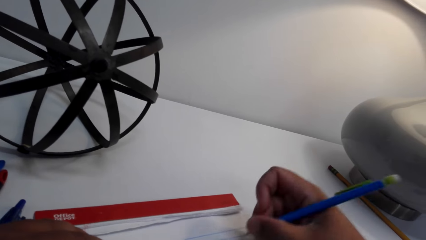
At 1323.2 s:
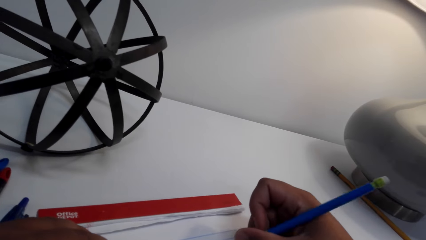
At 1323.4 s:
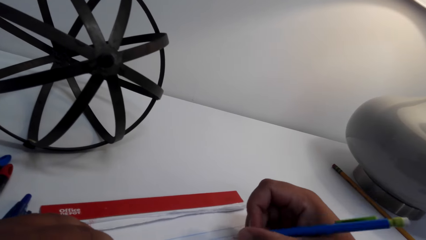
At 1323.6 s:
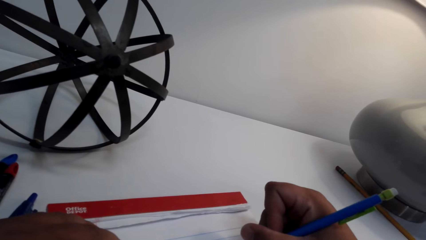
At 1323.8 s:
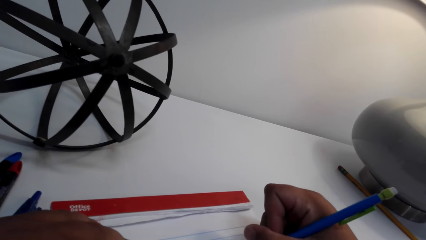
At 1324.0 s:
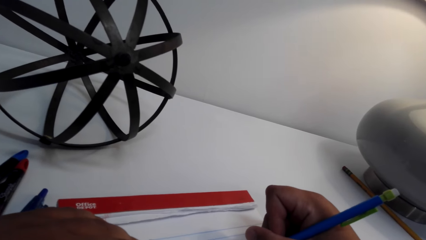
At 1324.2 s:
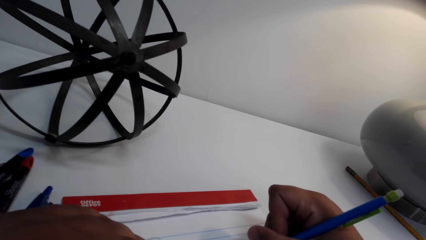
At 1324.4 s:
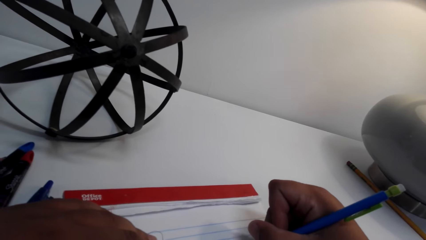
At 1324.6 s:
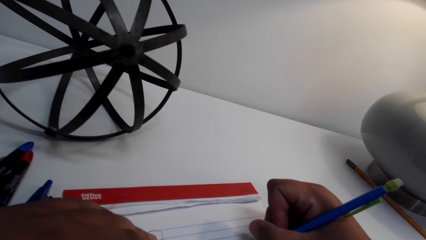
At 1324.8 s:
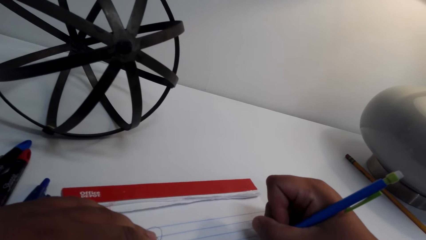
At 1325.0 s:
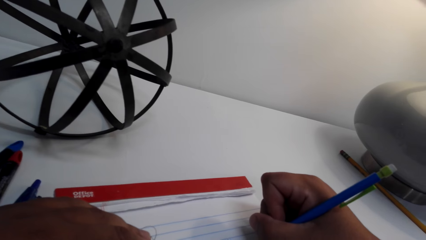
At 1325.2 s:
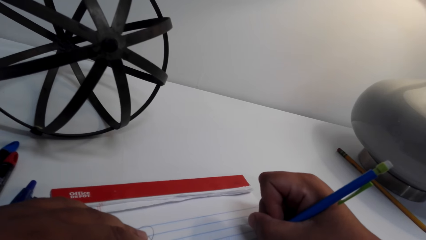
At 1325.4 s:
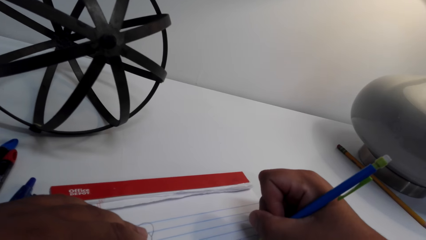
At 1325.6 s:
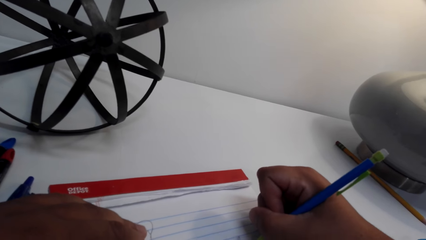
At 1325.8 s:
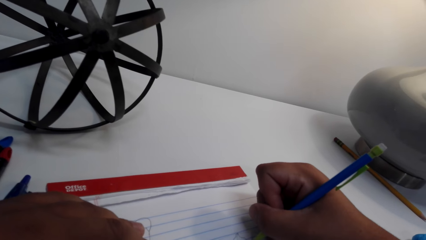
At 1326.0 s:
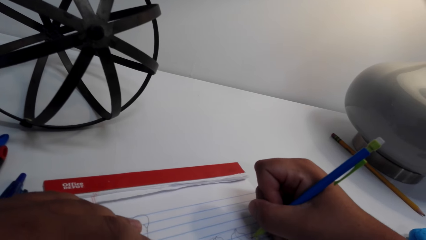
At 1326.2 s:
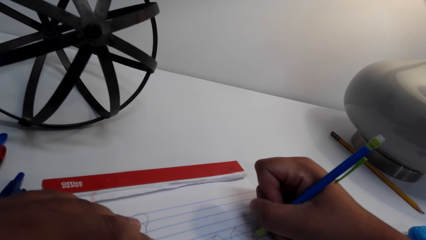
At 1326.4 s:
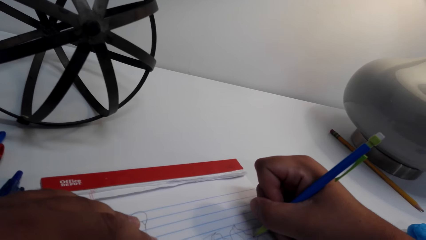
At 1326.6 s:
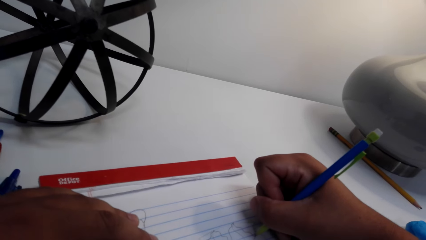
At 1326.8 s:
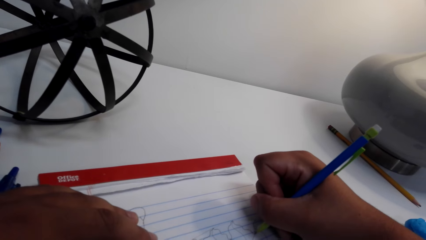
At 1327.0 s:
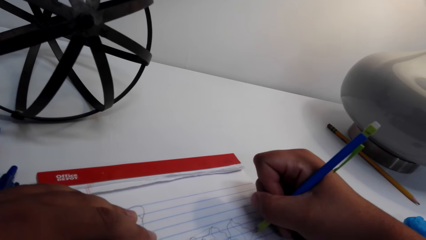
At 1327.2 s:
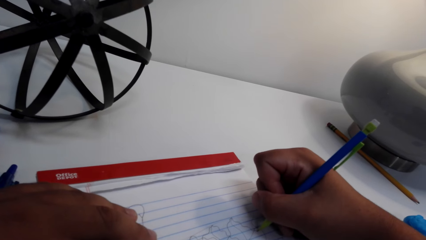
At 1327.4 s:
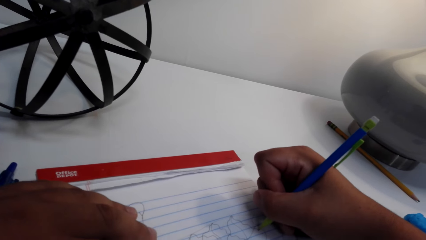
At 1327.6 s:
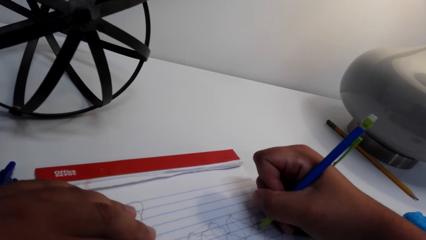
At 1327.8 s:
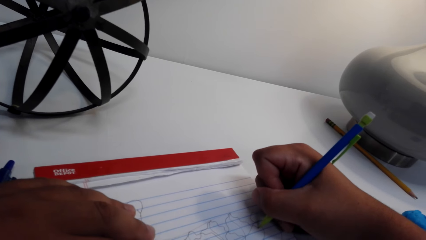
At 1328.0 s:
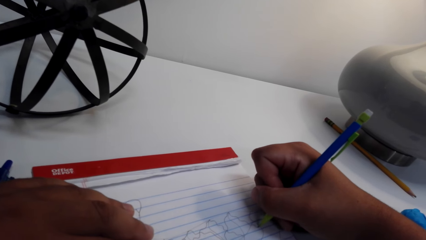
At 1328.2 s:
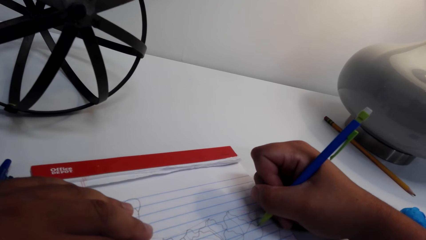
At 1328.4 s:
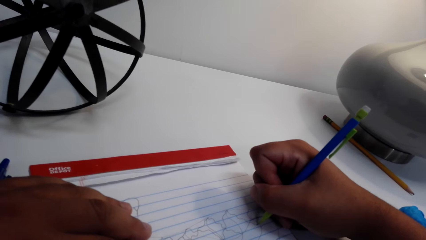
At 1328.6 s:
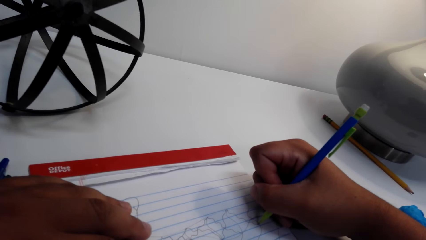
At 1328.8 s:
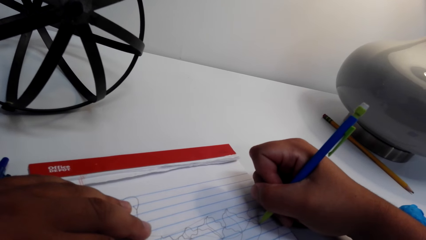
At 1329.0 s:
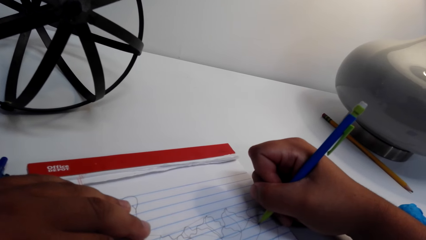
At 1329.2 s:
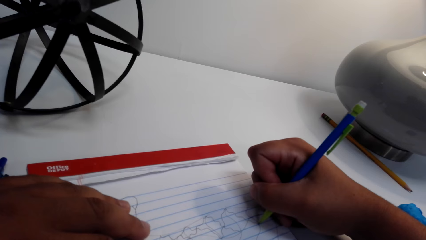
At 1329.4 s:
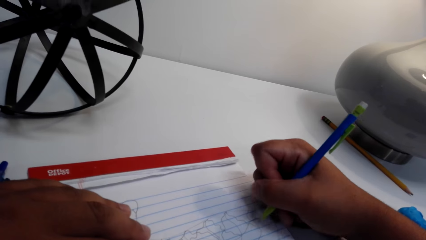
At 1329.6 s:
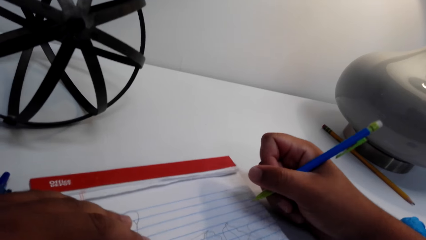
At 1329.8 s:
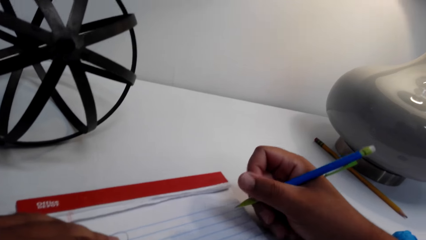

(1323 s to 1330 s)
The camera wearer draws on the book.

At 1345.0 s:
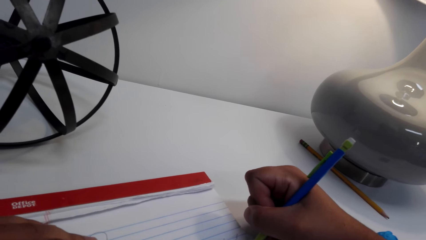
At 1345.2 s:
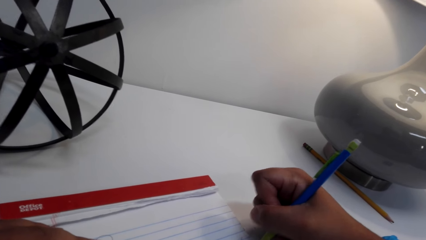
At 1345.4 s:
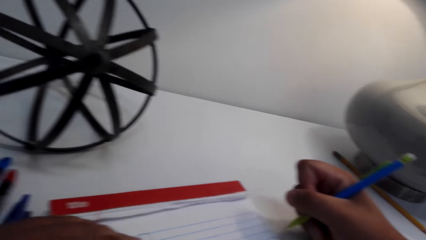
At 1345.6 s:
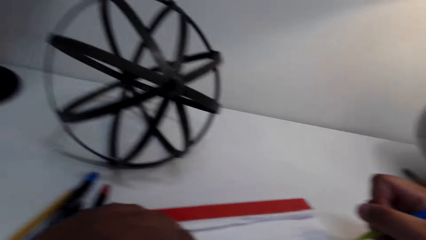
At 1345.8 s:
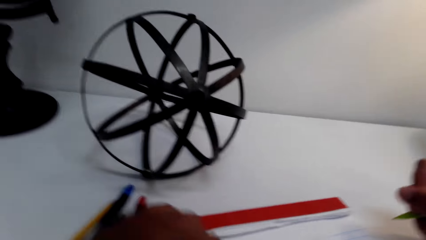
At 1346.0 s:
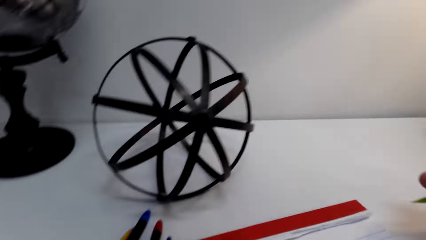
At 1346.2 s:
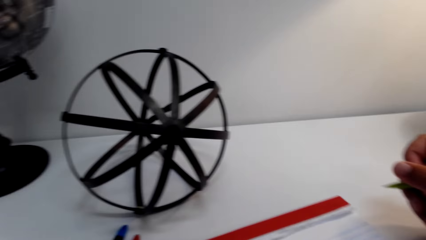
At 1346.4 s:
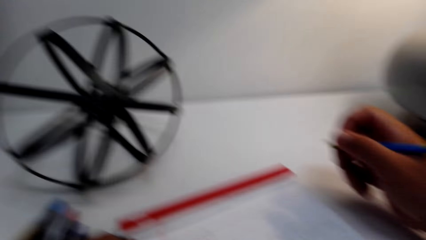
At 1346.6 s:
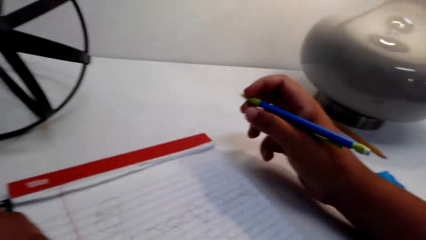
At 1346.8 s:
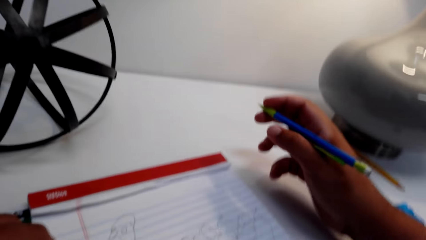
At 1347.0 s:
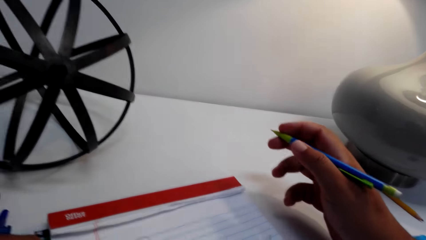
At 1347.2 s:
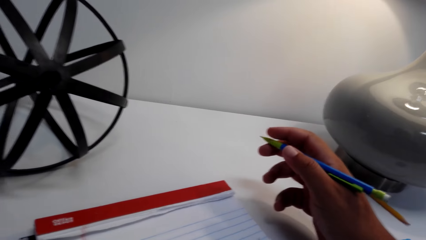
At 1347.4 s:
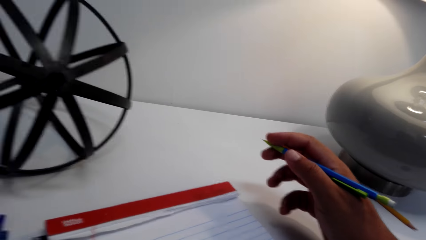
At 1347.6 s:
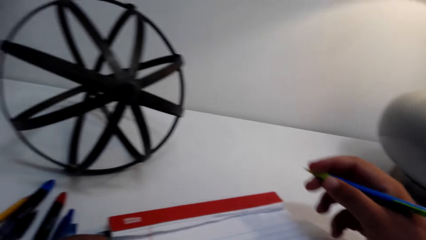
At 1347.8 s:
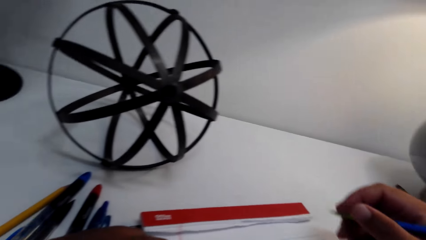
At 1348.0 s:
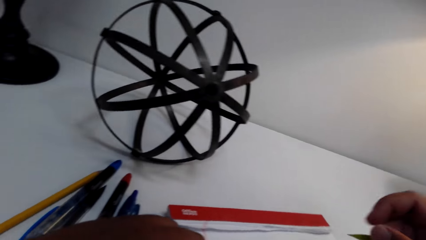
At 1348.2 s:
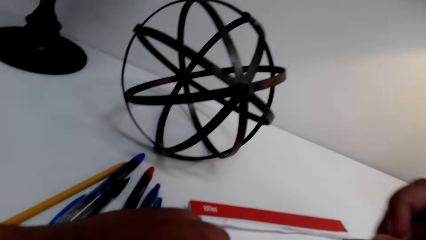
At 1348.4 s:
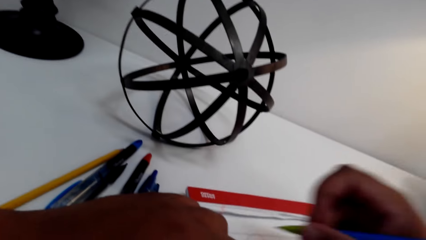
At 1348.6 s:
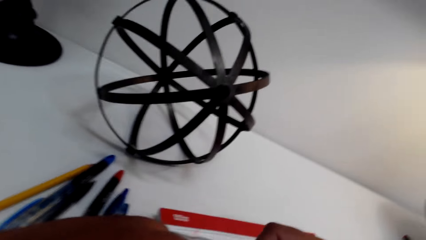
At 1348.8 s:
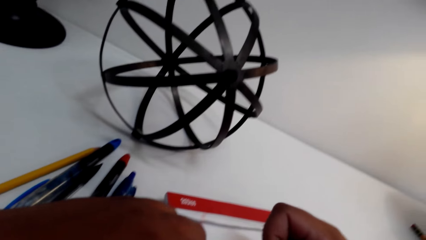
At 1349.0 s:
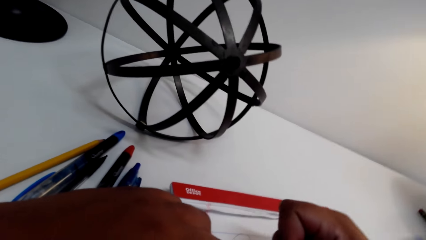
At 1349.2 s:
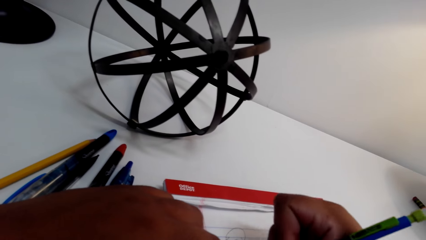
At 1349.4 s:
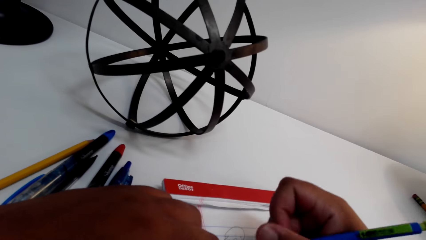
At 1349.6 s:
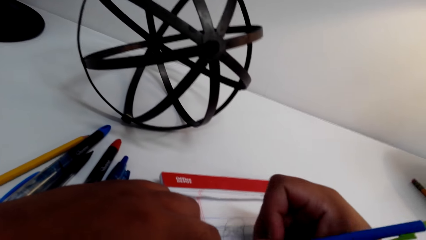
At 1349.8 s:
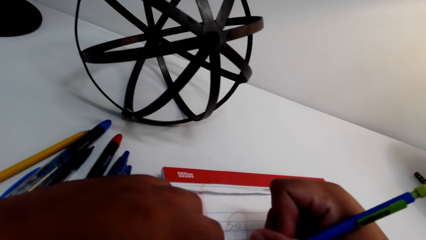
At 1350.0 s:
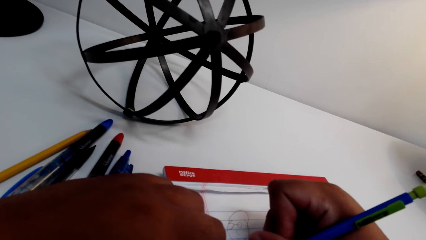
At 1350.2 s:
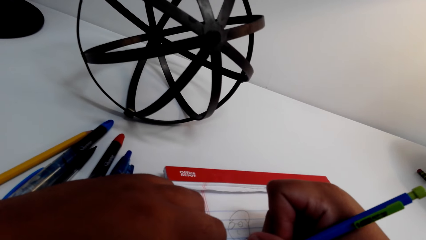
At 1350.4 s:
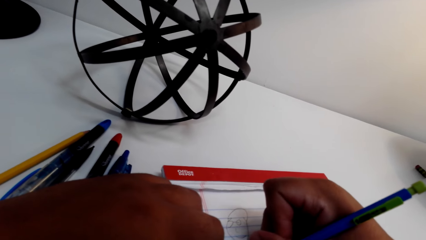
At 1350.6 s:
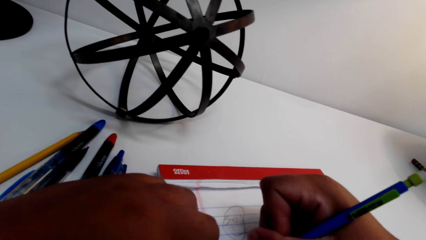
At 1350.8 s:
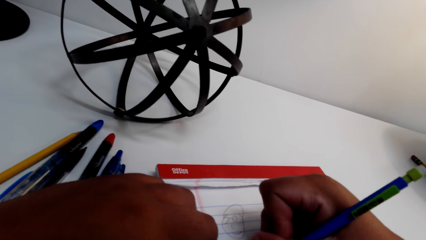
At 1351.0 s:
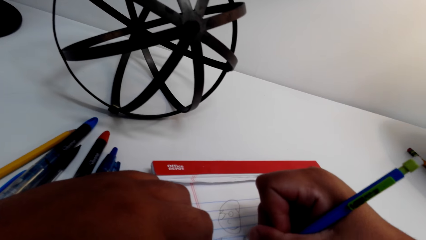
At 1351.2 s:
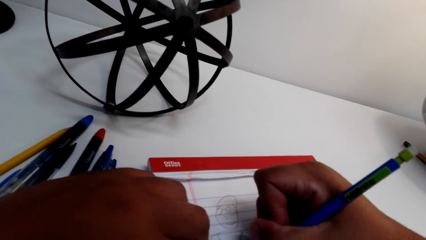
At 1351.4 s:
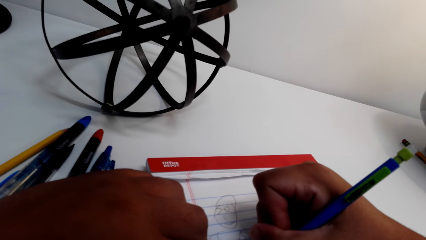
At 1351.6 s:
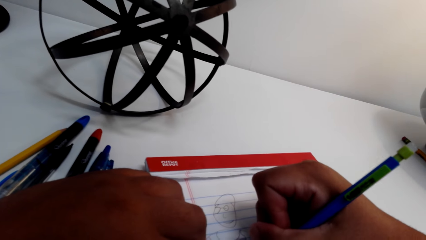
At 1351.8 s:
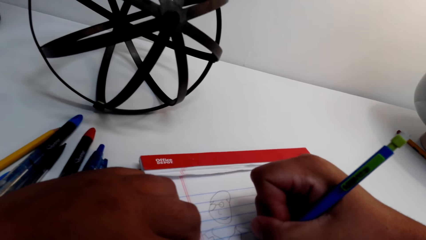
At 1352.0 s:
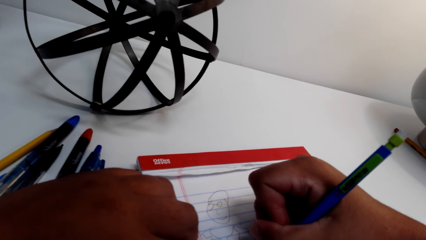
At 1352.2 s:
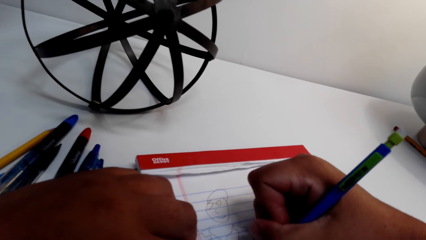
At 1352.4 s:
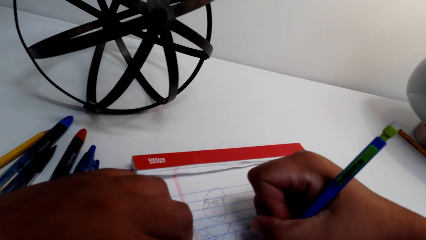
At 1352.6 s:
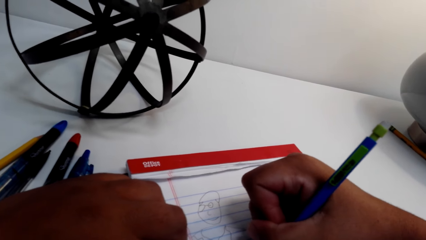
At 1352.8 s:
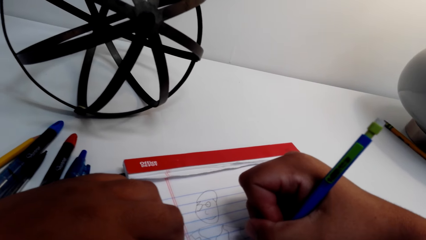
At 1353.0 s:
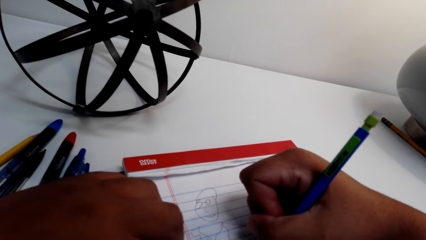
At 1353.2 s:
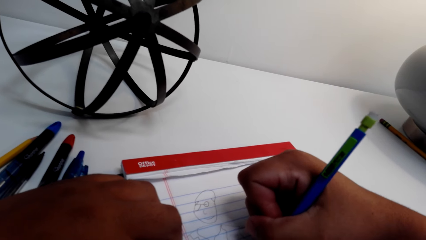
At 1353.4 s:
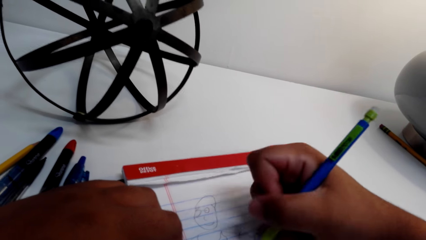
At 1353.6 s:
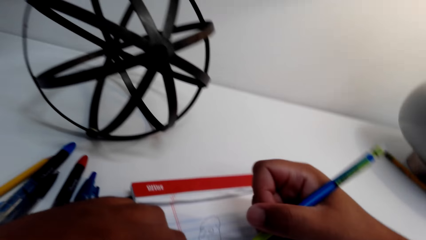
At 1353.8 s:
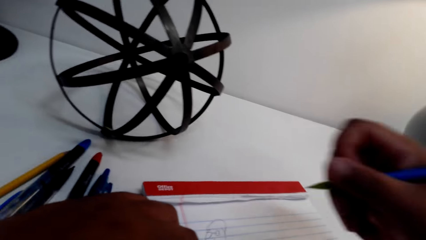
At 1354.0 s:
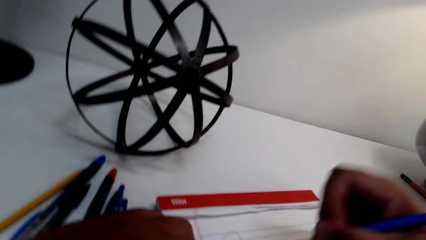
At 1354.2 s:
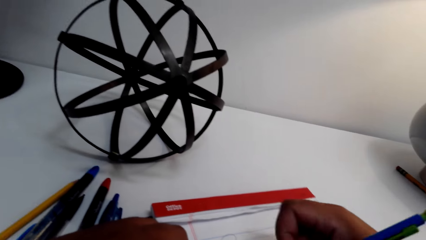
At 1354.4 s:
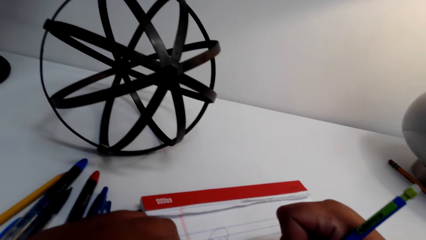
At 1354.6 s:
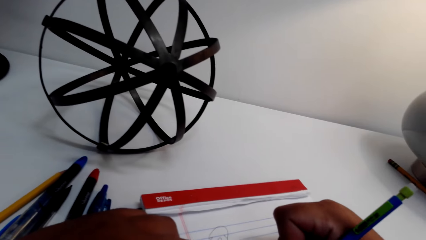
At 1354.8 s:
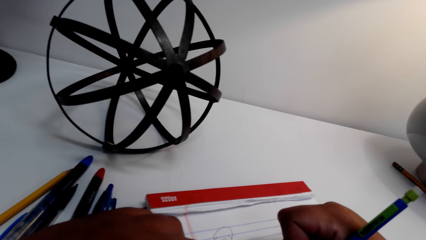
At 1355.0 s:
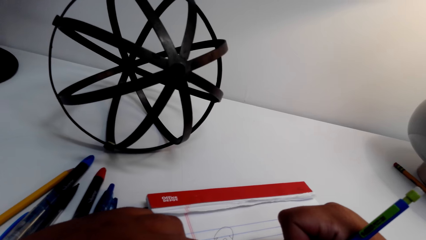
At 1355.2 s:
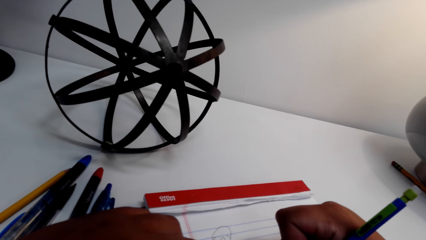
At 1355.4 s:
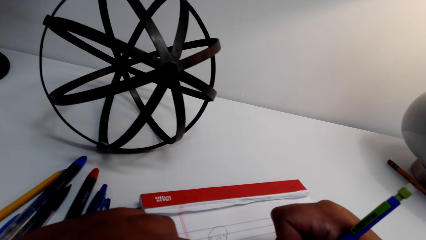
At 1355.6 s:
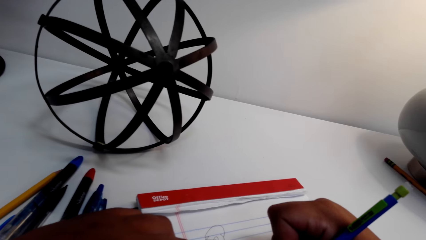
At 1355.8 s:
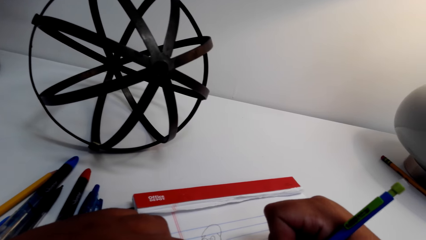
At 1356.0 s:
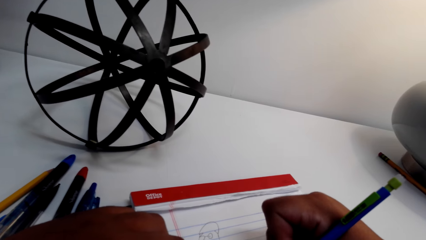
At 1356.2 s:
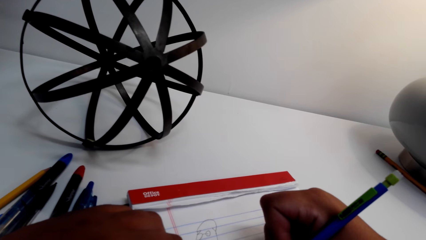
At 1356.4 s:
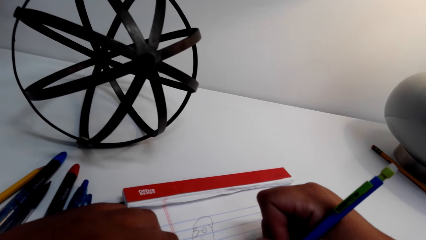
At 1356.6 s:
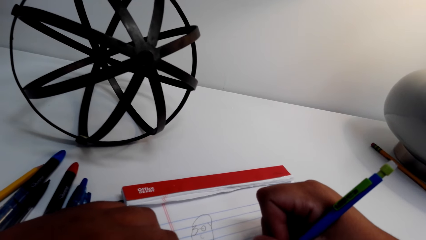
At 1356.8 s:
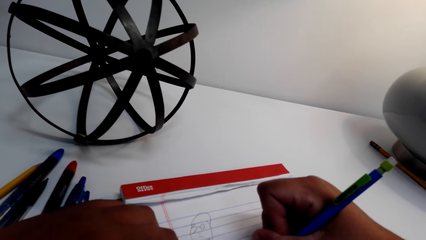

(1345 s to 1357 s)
The camera wearer looks around the room. They draw on the book.
